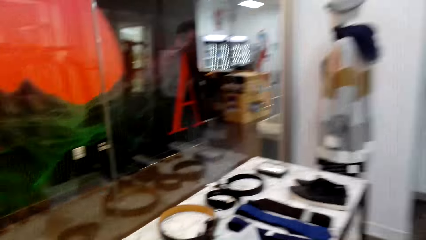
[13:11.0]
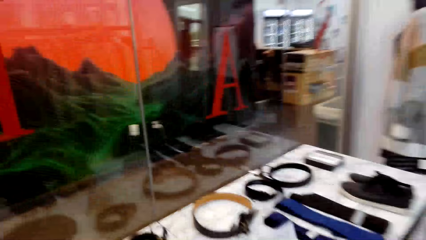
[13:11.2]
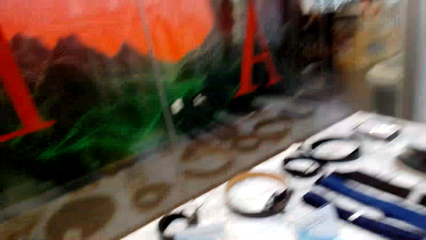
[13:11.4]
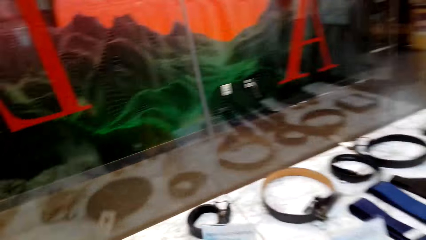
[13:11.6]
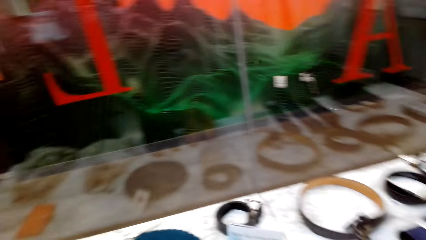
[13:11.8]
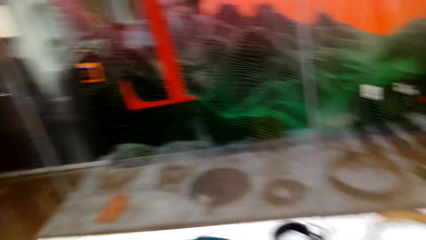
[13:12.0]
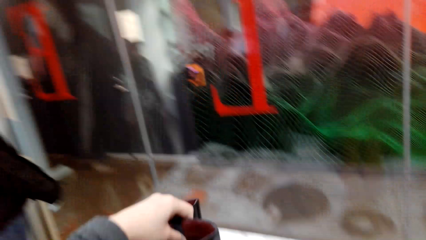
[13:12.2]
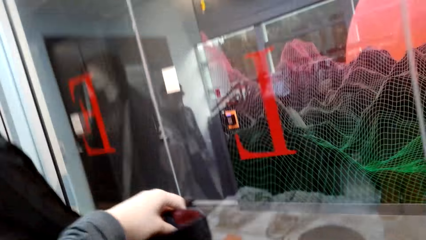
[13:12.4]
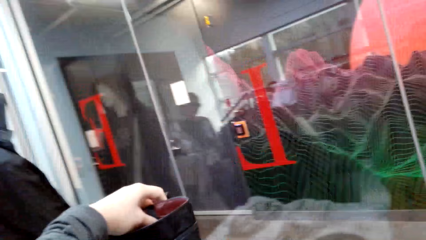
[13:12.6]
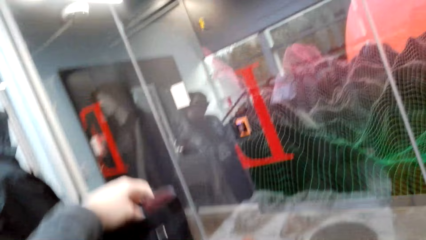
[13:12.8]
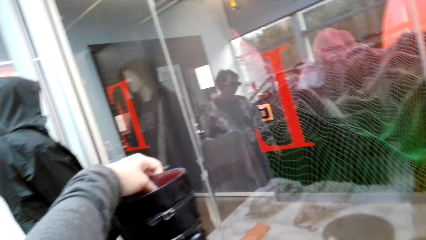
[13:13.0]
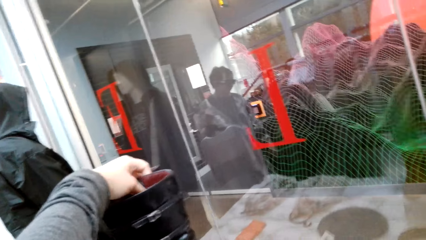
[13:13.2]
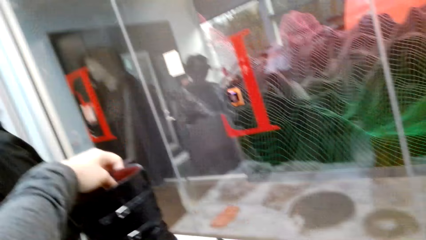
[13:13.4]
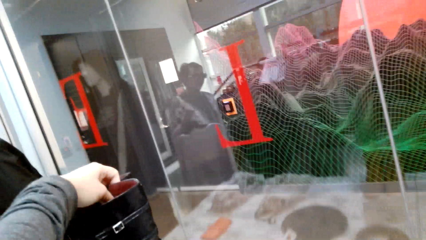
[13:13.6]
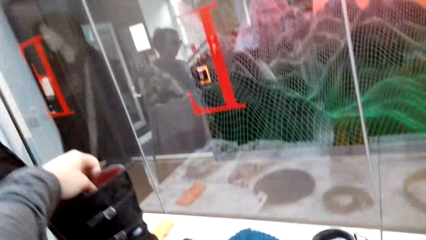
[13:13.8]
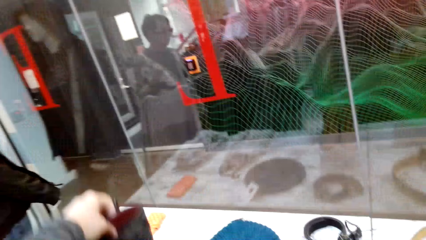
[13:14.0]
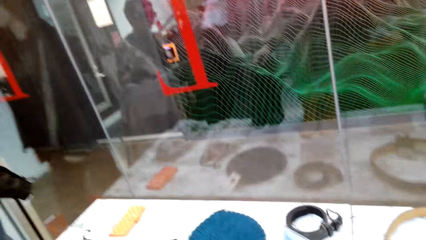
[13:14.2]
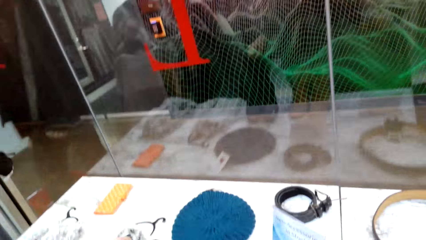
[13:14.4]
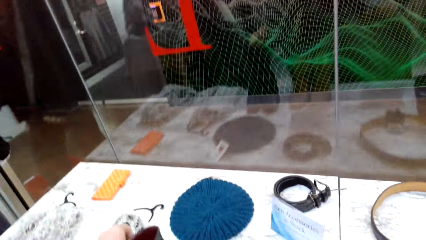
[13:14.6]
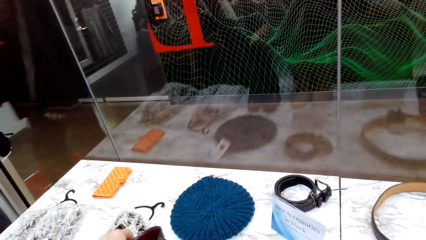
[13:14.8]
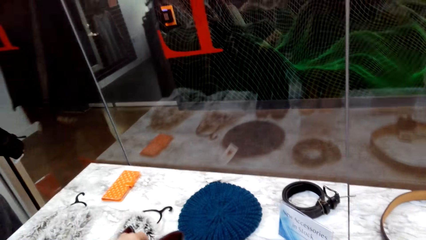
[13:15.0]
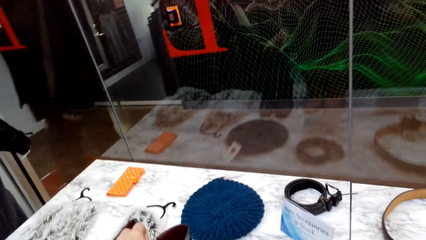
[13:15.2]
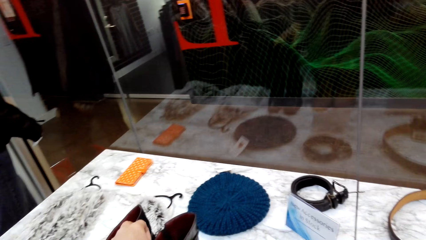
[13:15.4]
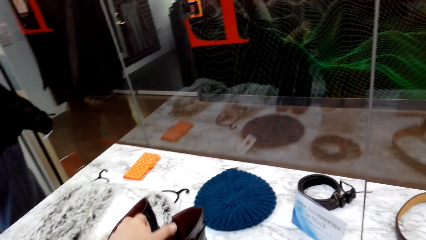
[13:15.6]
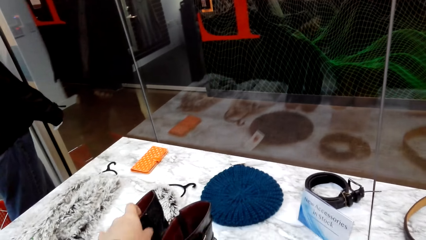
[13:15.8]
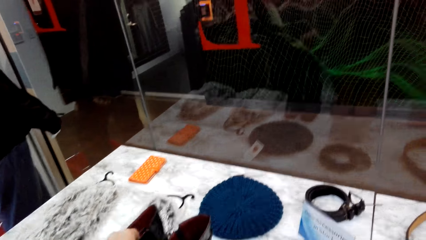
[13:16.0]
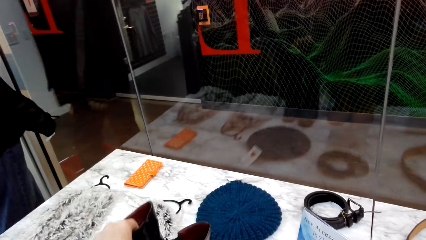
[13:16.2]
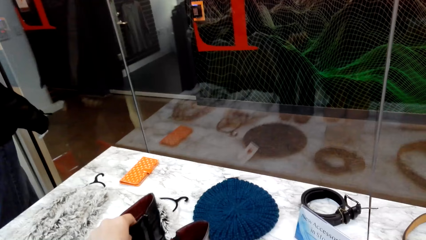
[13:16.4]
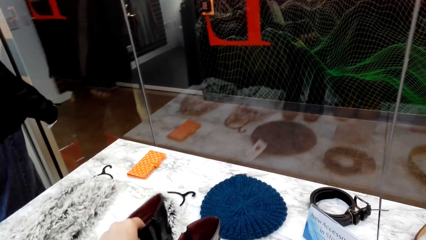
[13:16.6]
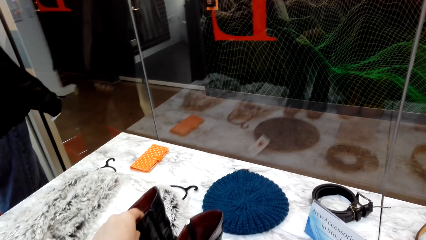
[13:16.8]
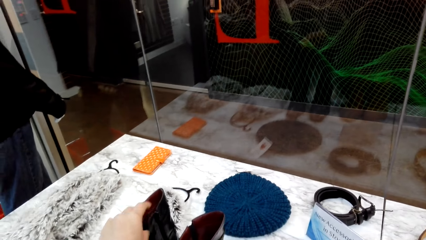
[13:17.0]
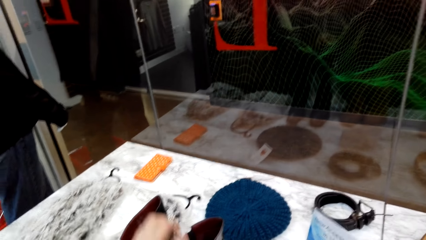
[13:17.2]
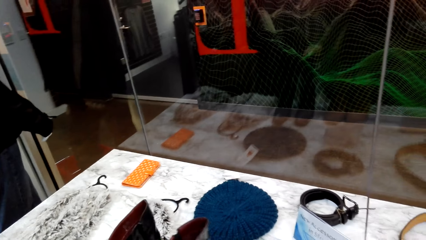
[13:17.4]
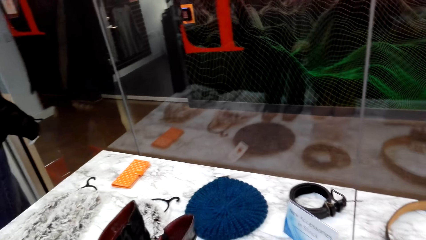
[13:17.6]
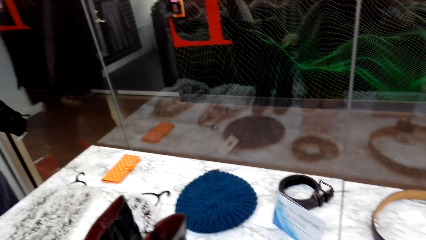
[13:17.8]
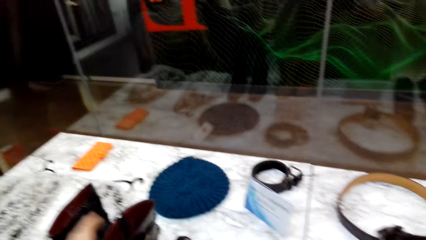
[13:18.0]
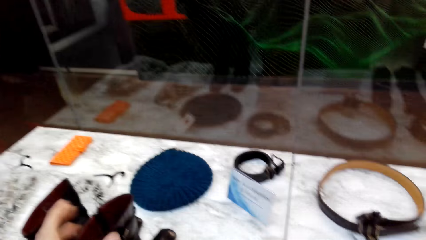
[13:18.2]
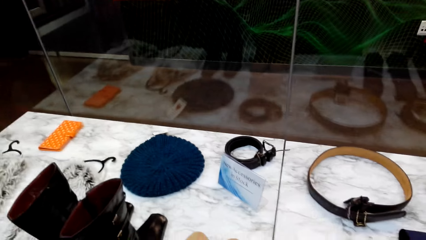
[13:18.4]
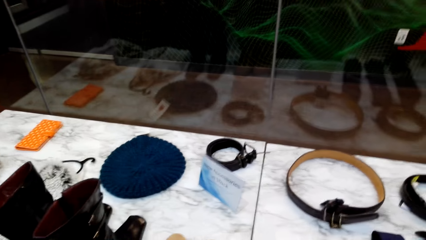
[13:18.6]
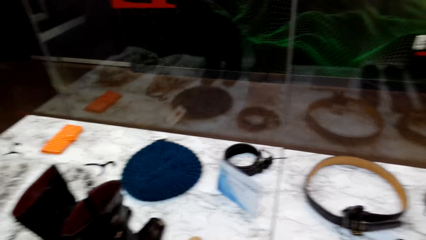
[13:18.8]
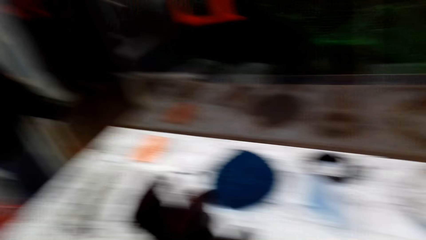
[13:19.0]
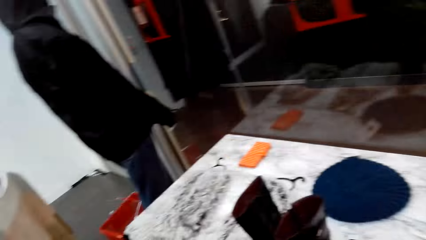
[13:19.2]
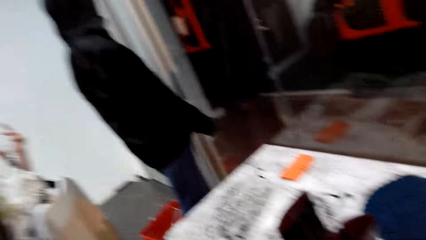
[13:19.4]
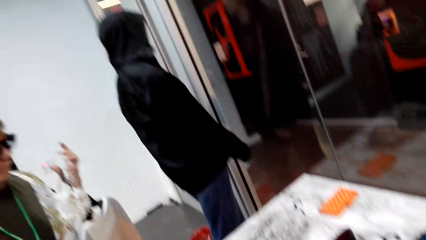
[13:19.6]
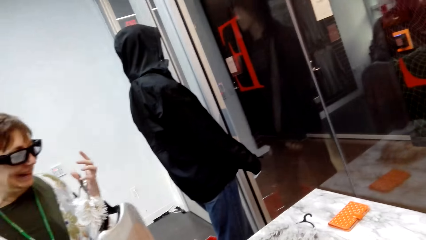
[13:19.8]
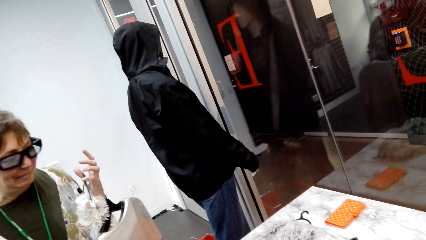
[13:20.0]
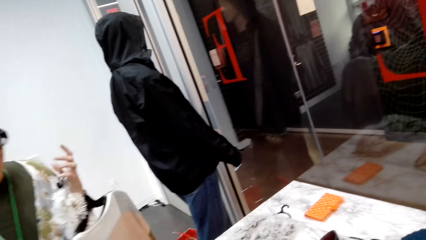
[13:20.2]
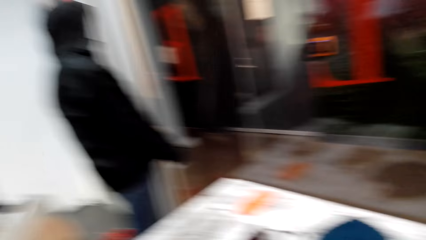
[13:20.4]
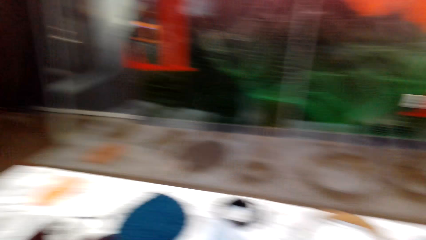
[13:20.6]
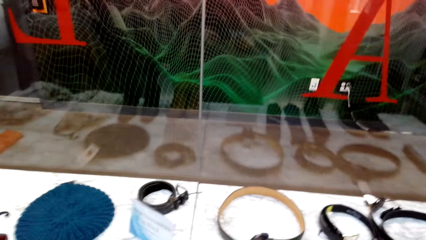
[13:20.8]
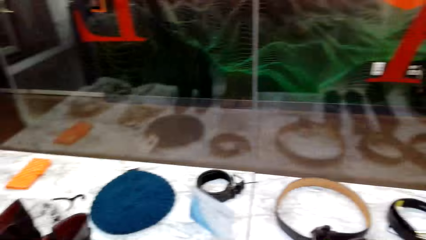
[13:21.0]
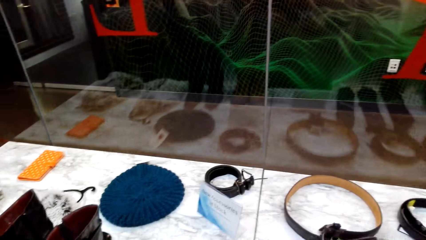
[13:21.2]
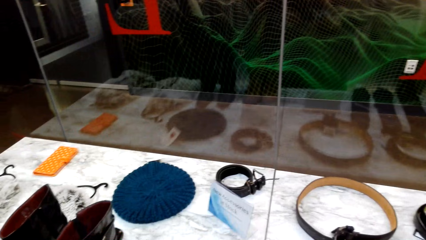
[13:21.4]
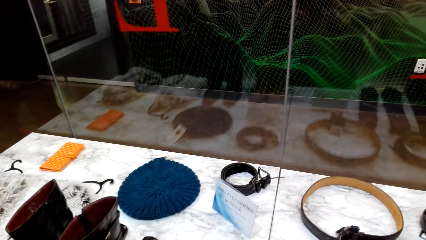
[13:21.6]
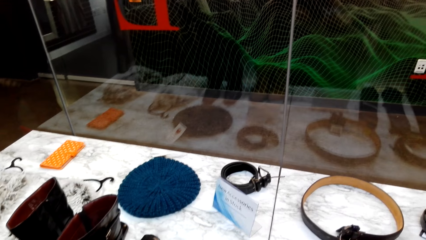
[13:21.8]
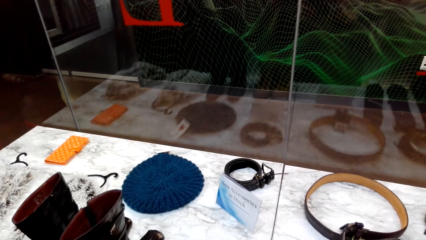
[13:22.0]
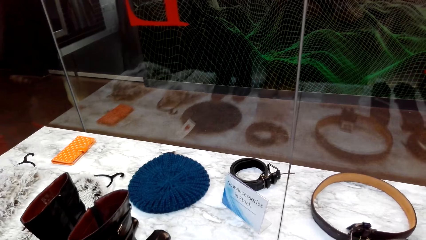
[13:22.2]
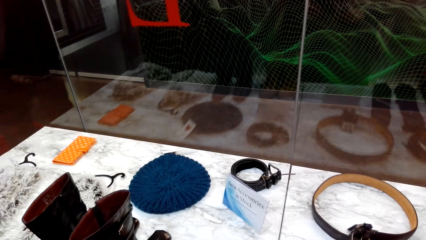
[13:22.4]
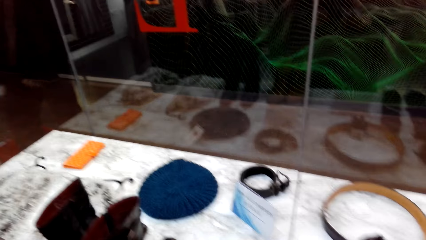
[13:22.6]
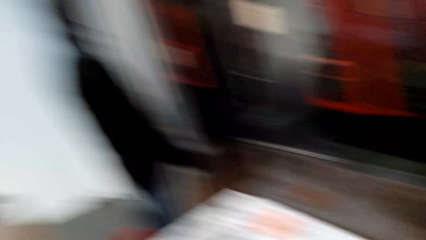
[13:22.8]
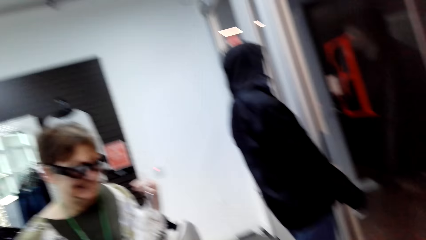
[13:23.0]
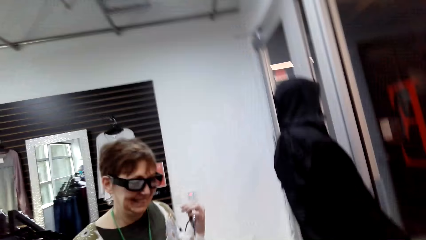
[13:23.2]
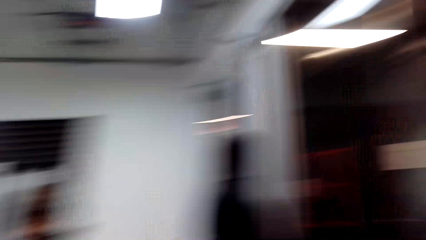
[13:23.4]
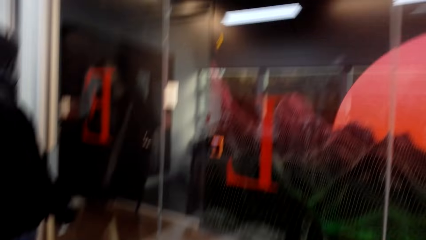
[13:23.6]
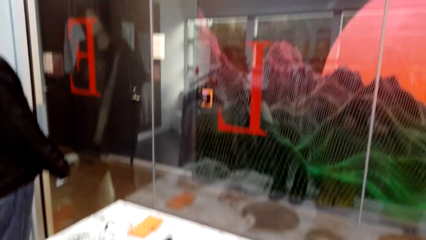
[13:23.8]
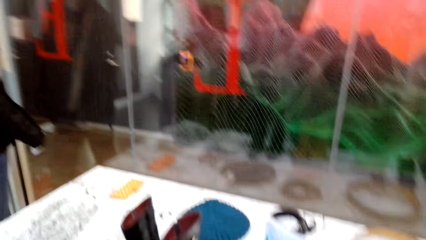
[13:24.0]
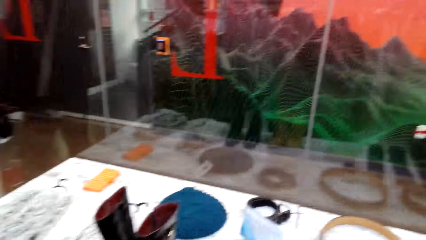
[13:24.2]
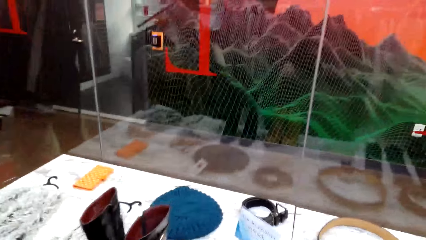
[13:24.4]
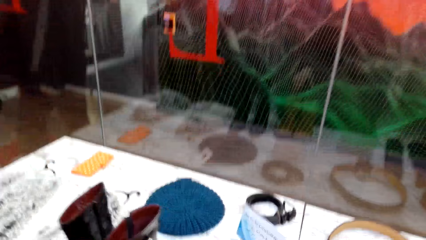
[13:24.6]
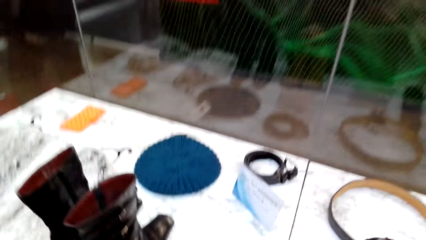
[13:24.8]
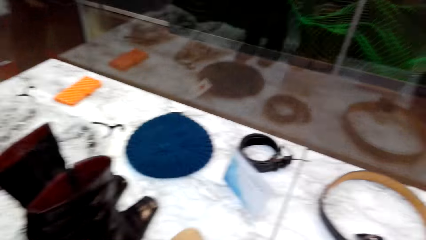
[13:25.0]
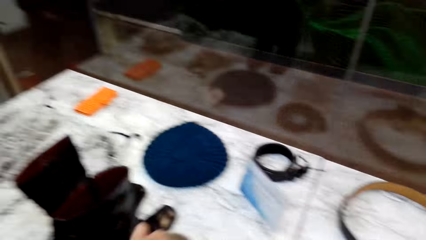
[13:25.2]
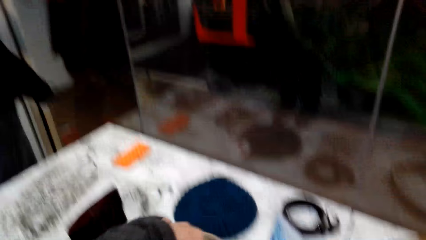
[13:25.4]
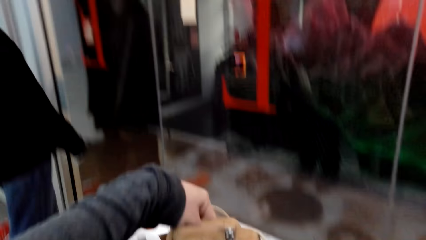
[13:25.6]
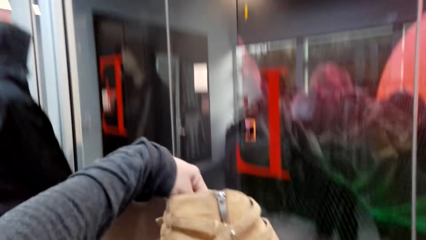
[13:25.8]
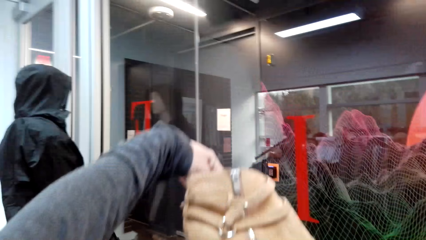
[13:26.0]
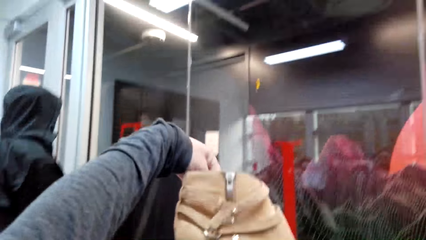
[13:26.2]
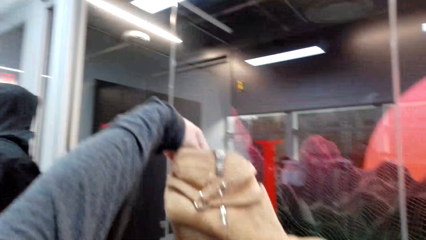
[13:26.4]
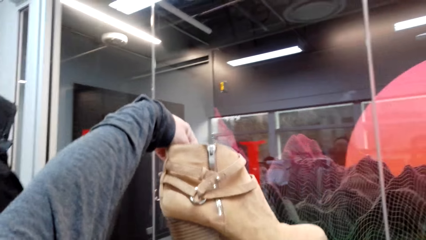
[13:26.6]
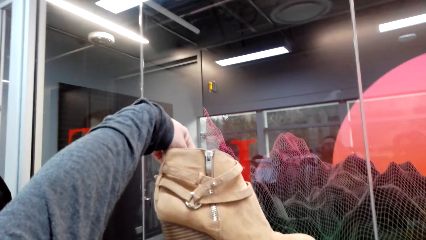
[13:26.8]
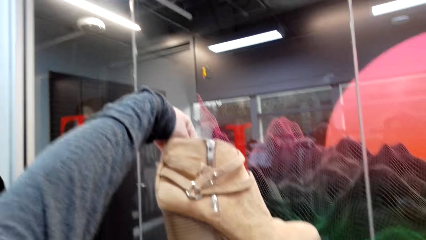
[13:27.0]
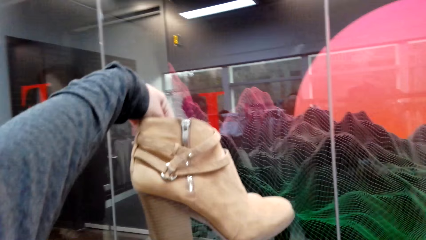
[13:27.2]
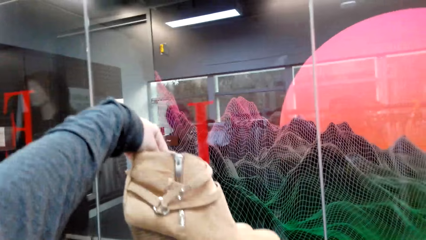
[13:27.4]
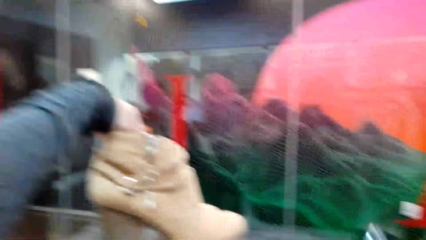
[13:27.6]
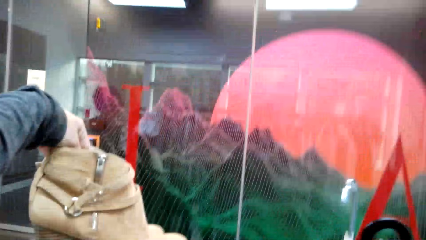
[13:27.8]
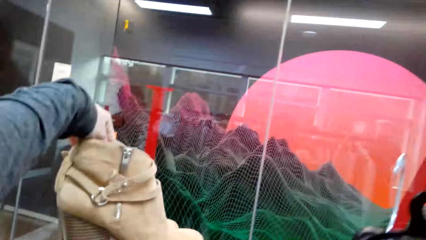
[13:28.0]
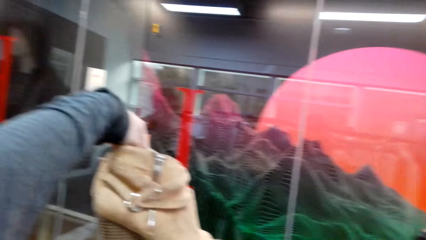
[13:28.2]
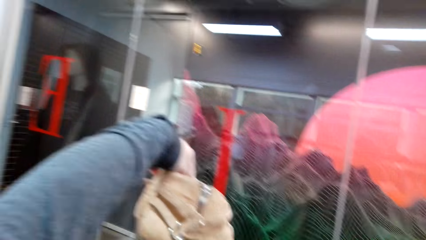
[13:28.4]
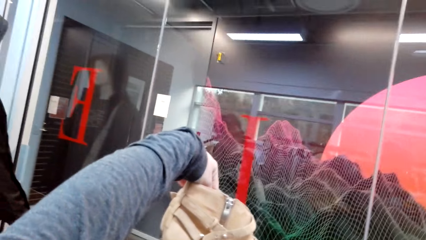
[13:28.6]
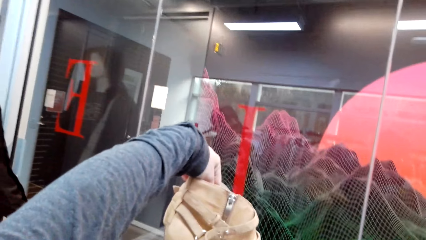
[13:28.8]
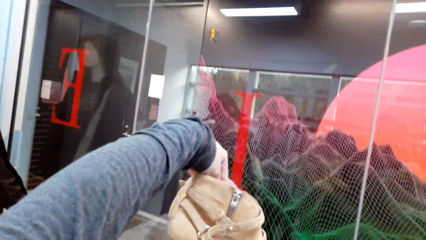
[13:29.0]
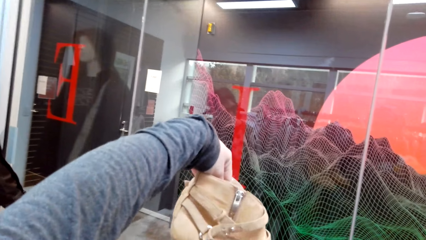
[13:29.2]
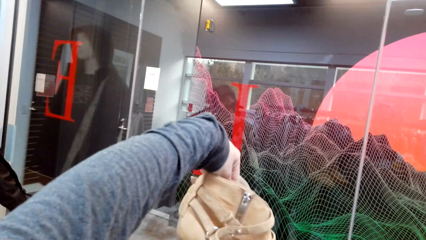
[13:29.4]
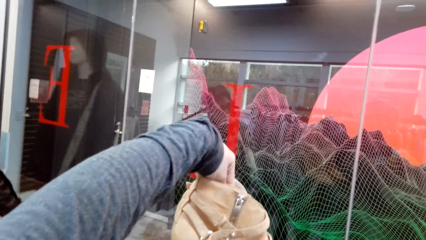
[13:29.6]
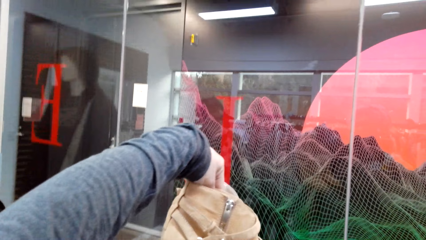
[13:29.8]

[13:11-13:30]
The camera wearer looks at boots. They hold shoes. They drop the shoes. They touch a shoe. They touch the shoe again. They lift the shoes.
